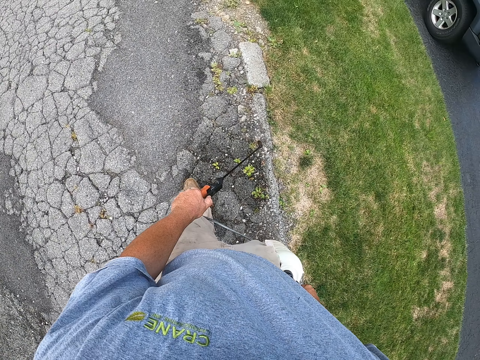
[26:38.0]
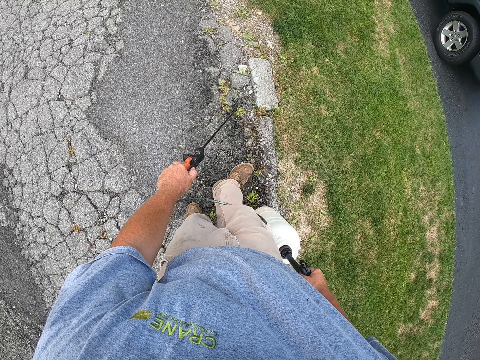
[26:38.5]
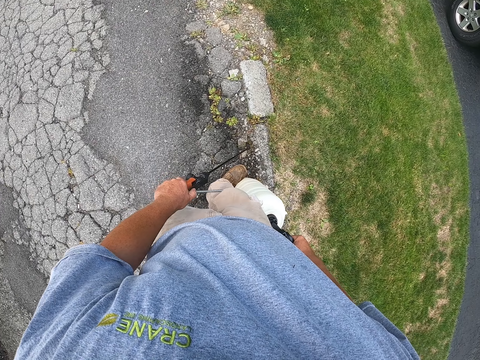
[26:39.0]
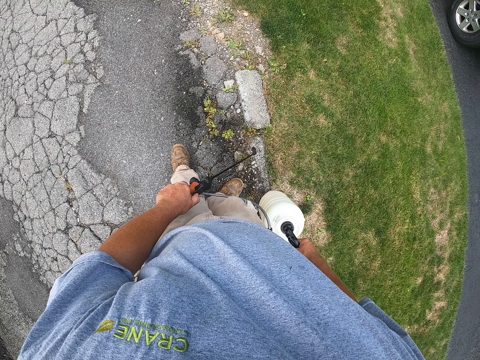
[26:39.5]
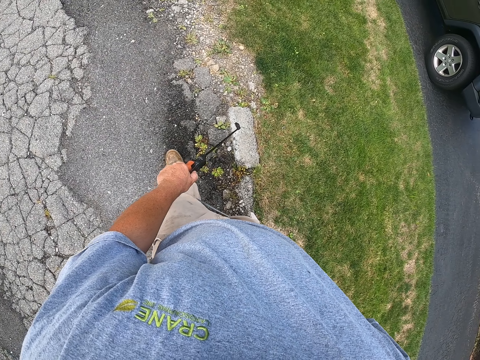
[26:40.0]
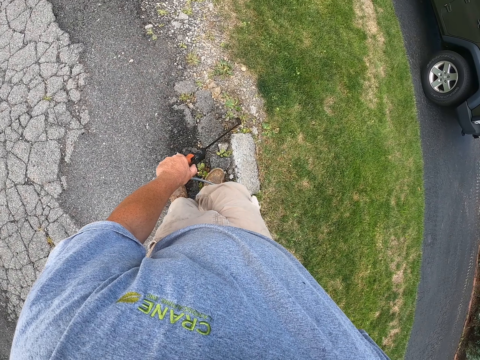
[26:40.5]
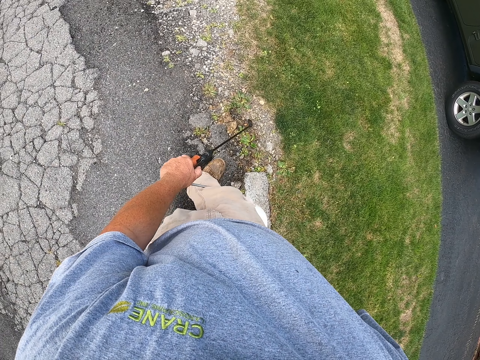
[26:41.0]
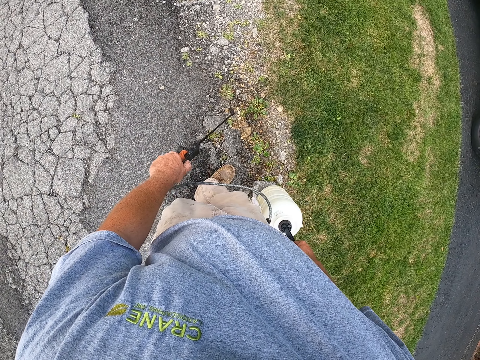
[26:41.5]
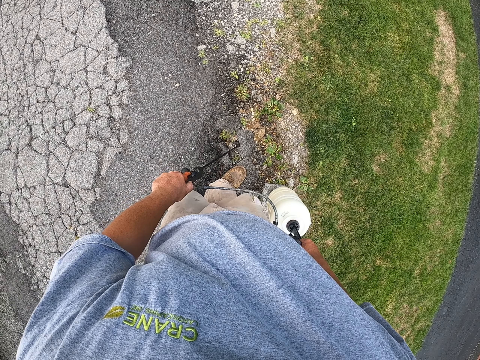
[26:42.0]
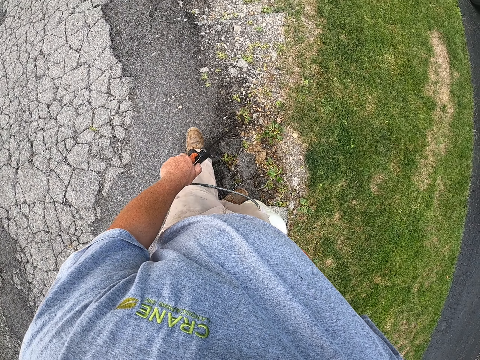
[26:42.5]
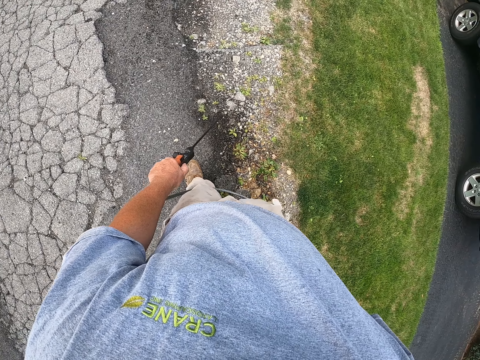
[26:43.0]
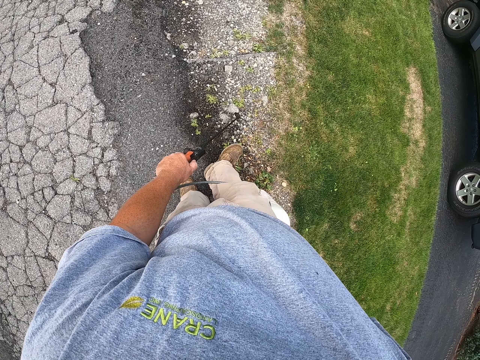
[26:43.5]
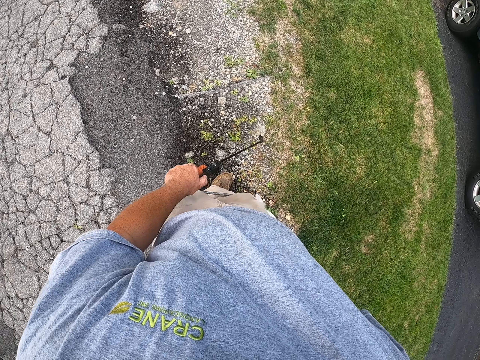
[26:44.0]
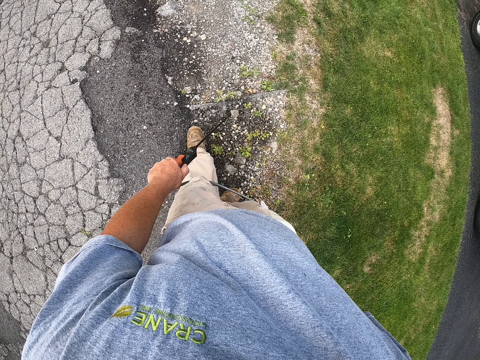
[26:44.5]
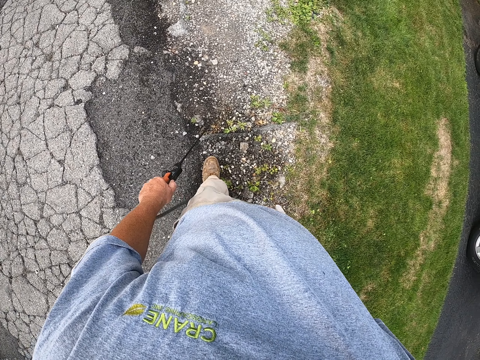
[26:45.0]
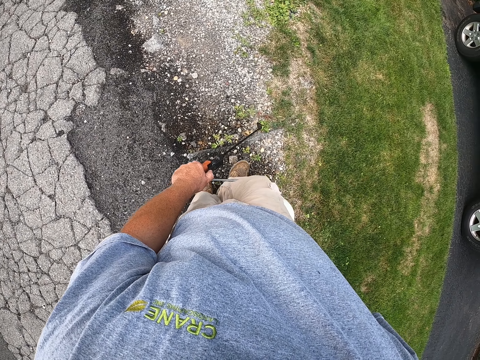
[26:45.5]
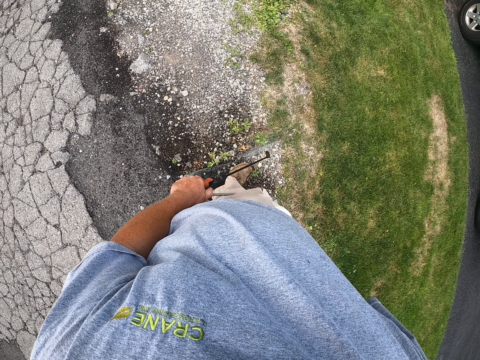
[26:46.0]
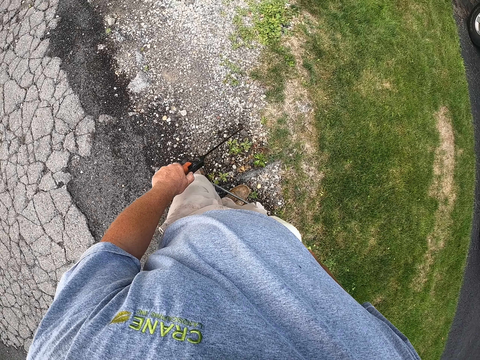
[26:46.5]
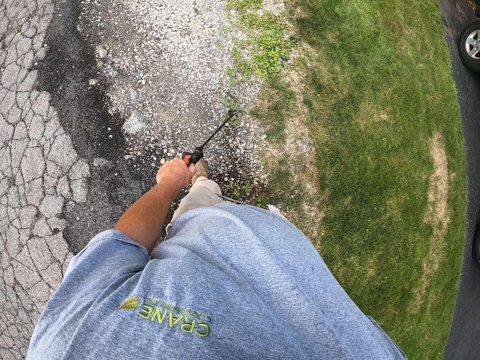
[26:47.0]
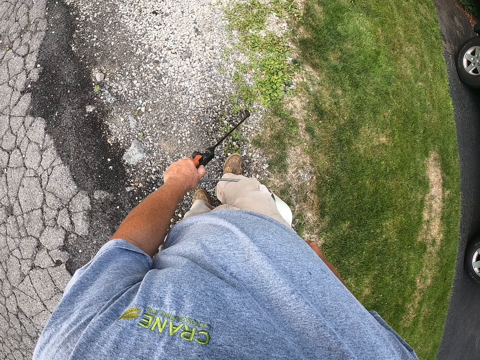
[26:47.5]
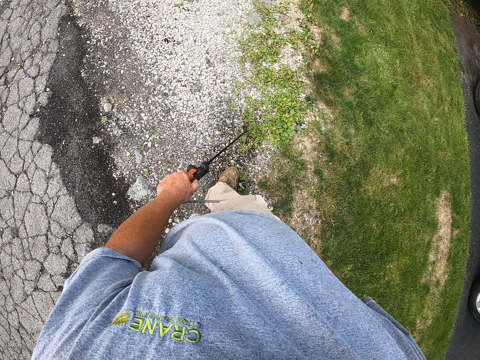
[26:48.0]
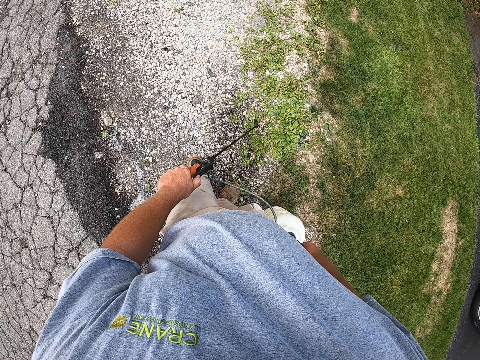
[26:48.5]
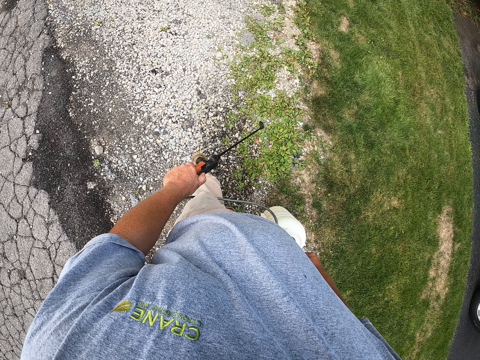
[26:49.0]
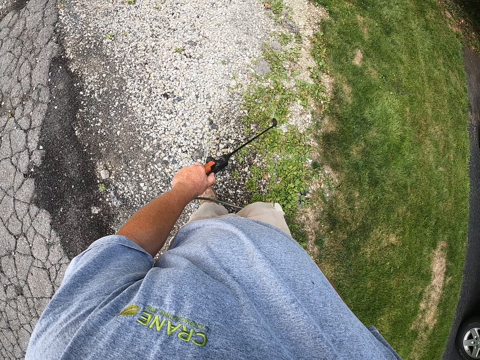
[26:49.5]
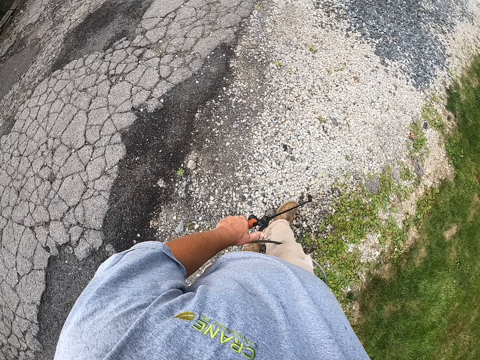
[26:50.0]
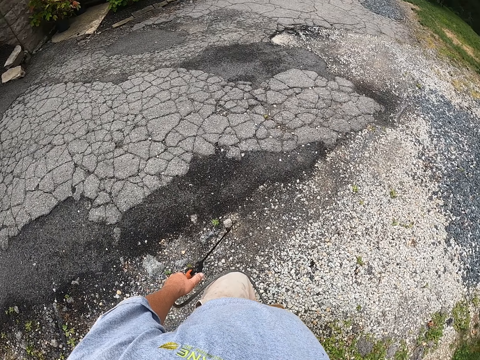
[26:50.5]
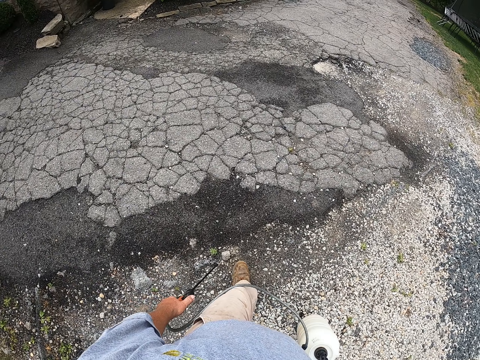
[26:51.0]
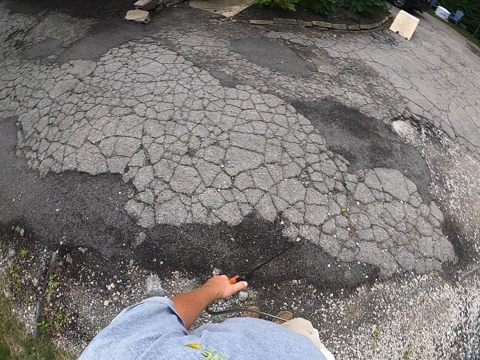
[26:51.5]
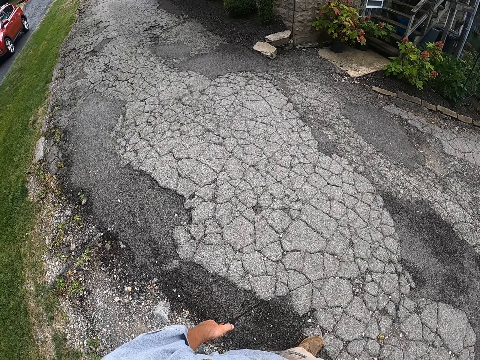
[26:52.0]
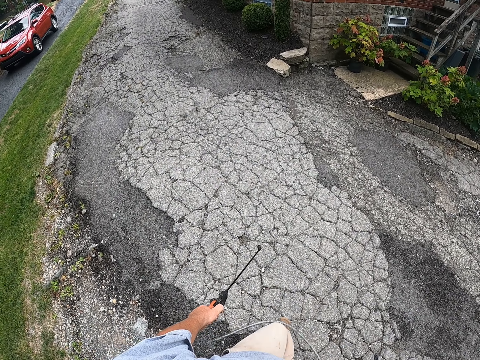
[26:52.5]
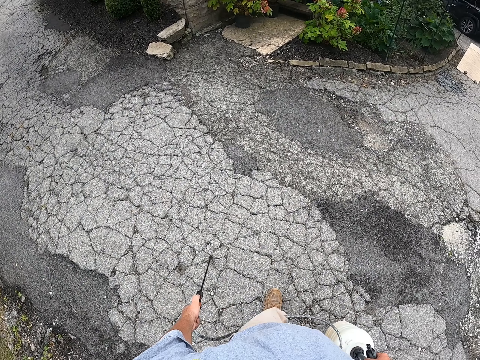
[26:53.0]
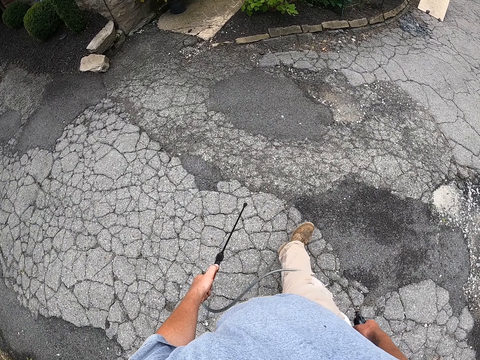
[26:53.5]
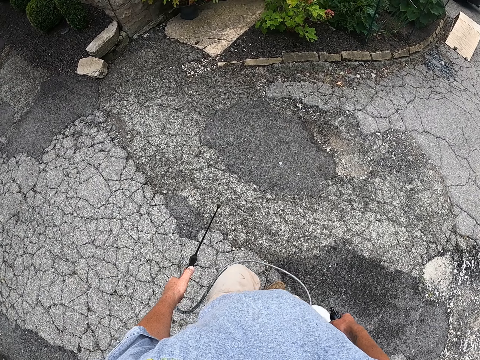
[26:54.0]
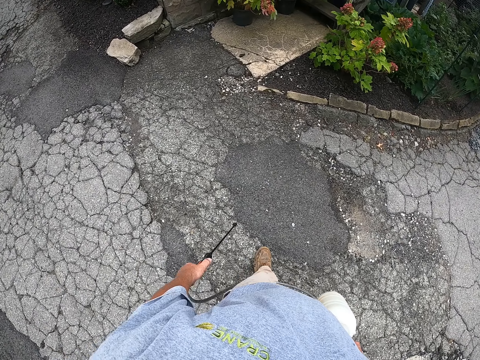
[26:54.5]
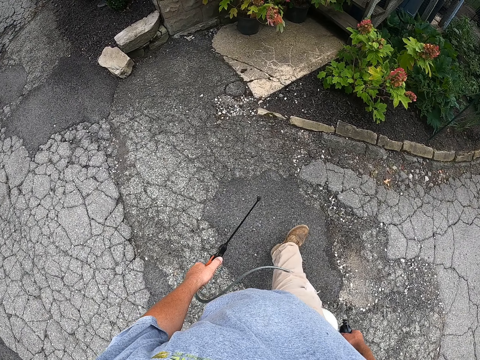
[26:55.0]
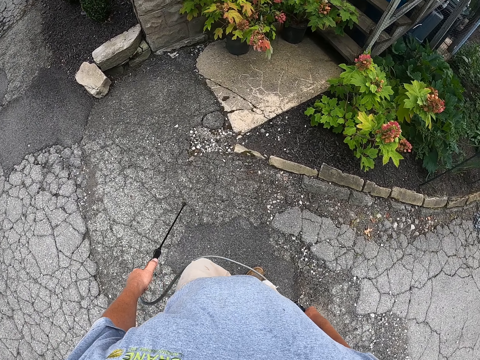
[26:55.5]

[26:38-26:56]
The camera wearer walks on the road. They spray on the grass along the pavement. They walk on the road. They water the grass. They walk on the road. They water the grass. They walk on the road. They water the grass. They walk on the road. They water the grass. They walk on the road. They water the grass. They turn around the road. They walk along the pavement.

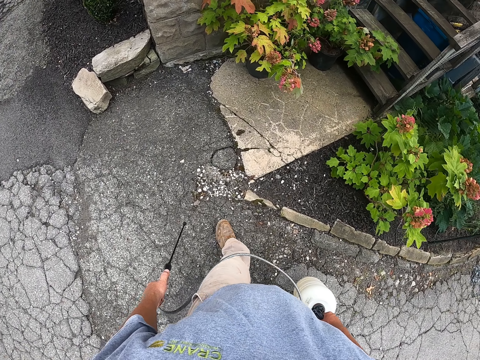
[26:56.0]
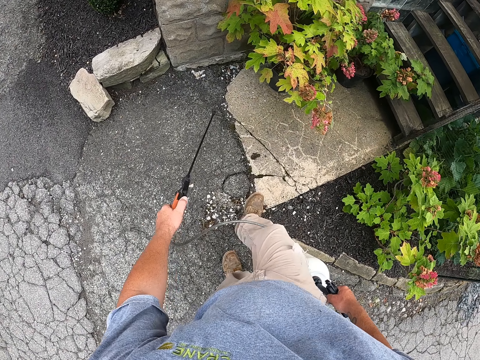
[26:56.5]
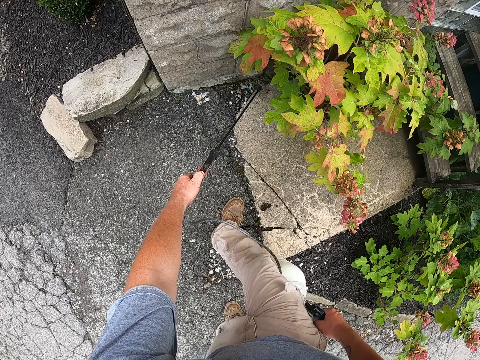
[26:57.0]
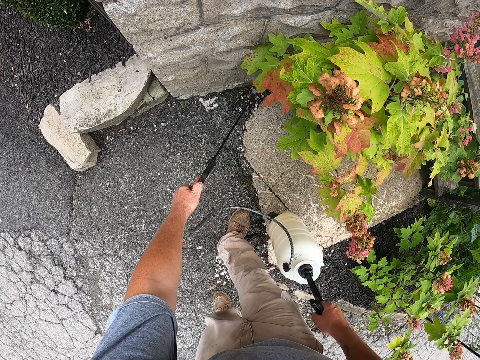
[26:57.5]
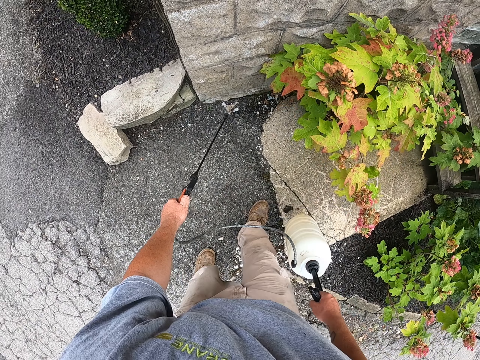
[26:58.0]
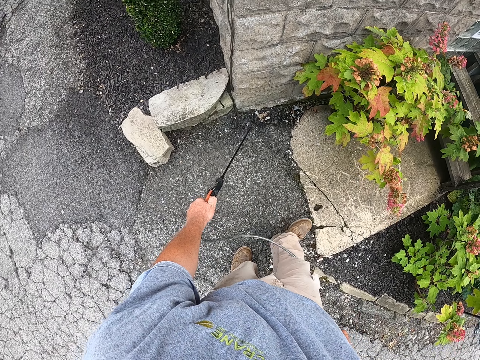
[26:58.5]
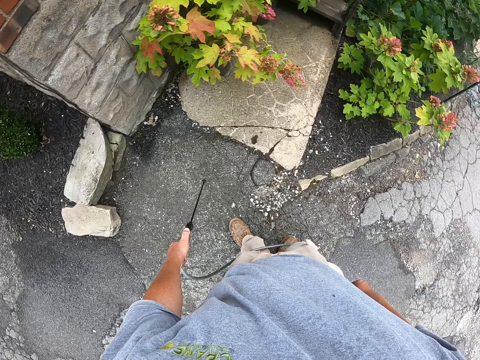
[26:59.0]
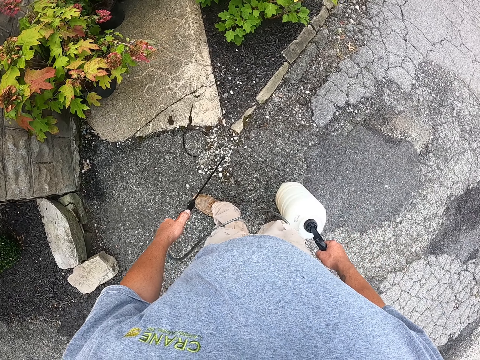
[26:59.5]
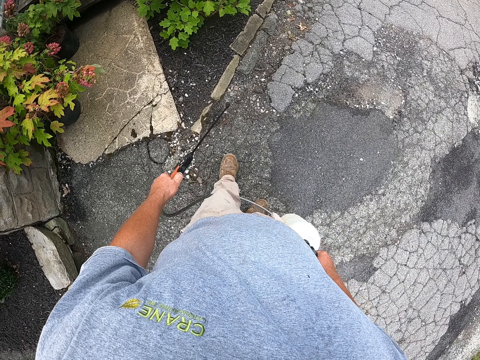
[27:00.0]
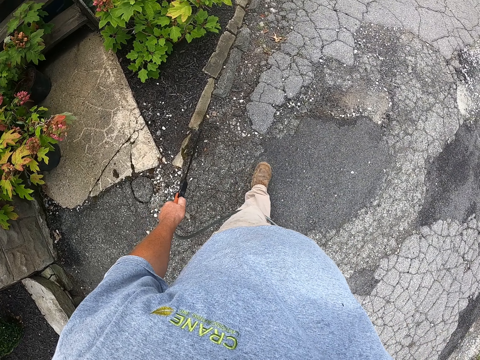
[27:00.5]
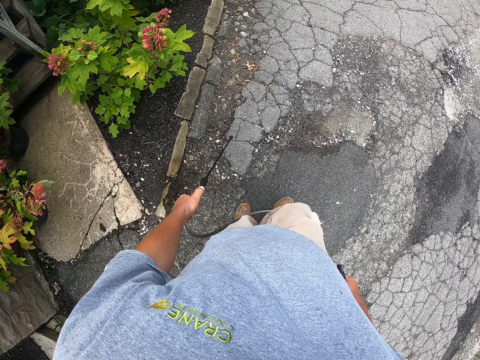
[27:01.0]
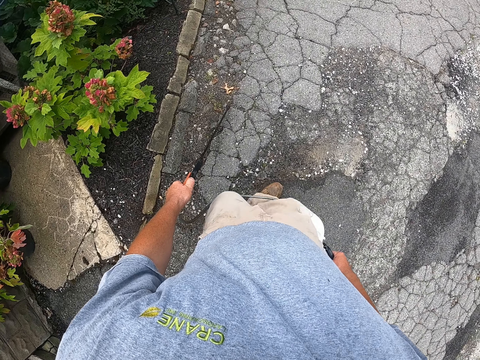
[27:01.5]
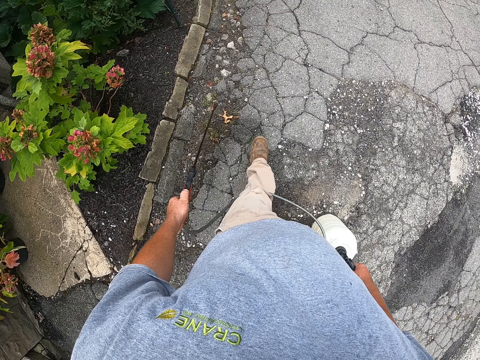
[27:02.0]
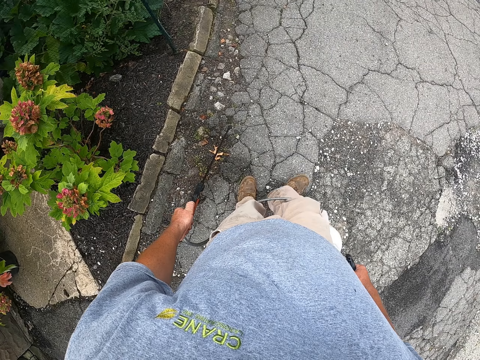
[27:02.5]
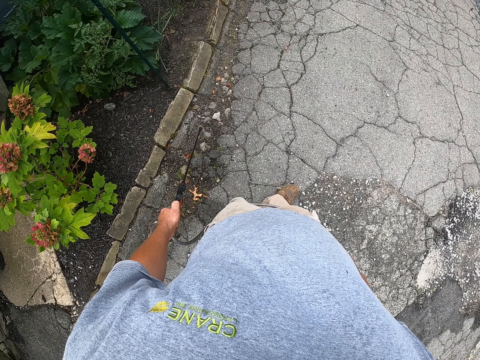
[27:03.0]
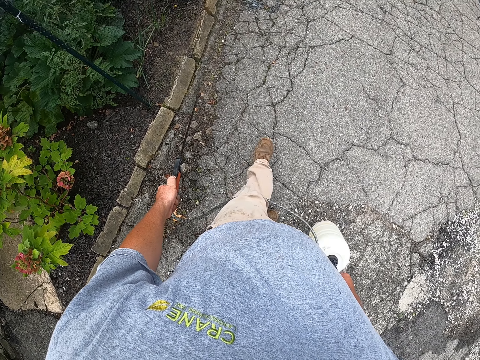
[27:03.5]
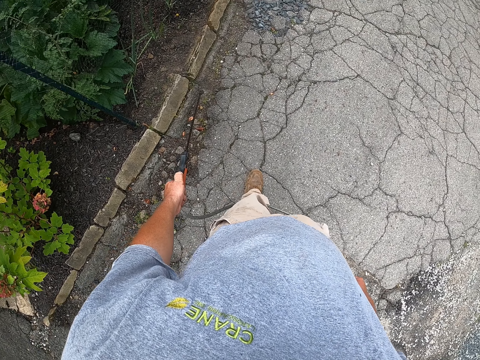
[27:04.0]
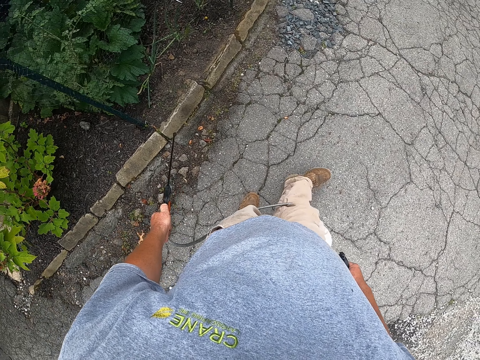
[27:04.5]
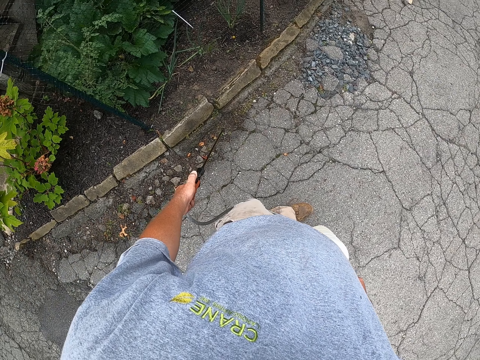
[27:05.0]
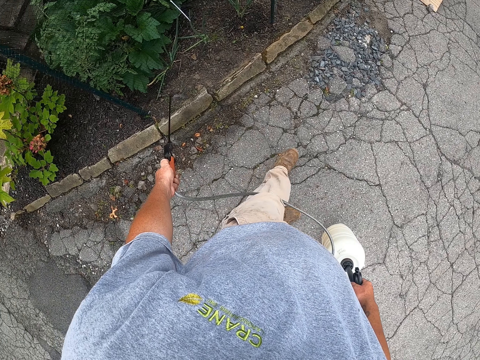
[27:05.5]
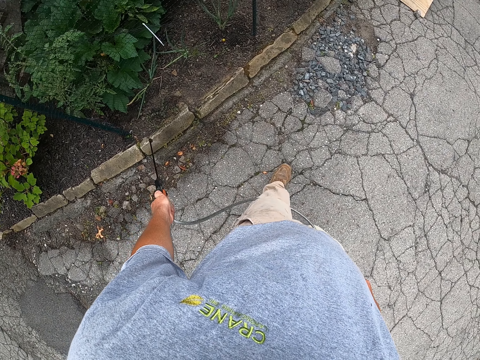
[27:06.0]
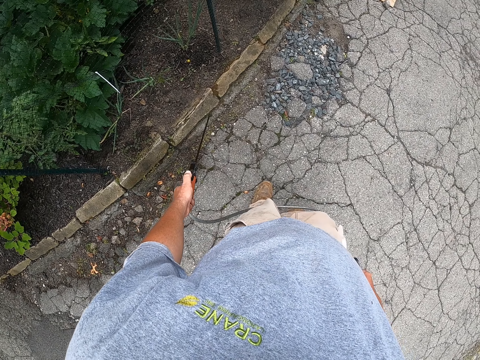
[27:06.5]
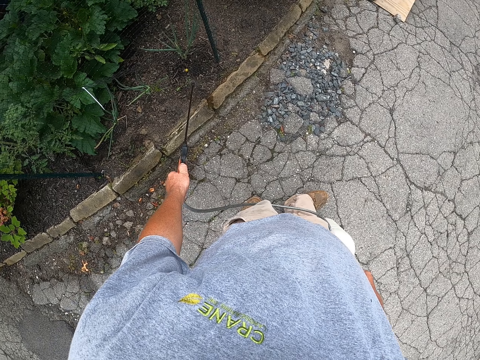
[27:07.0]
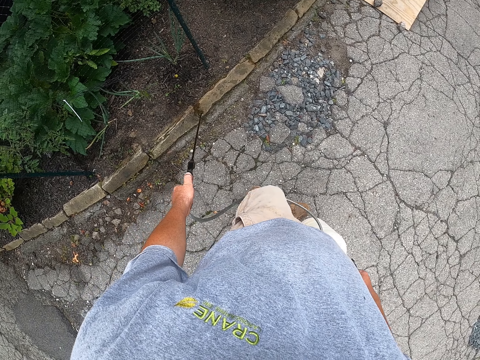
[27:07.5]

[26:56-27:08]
The camera wearer waters the plants along the pavement. They turn around the road. They walk on the road. They water the grass on the road. They walk on the road. They water the grass on the road. They walk on the road. They water the grass on the road. They water the grass on the road again. They walk on the road. They water the grass on the road.
